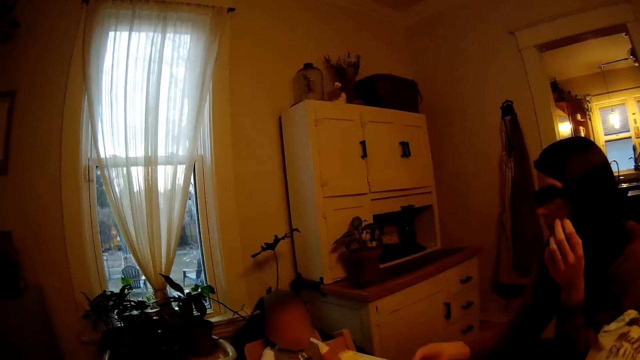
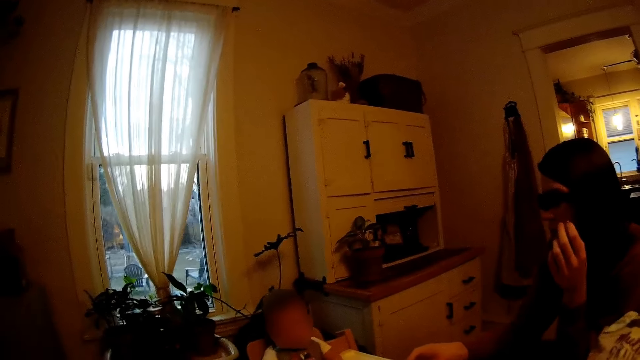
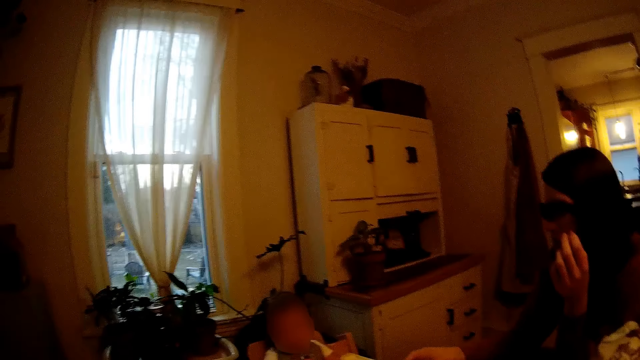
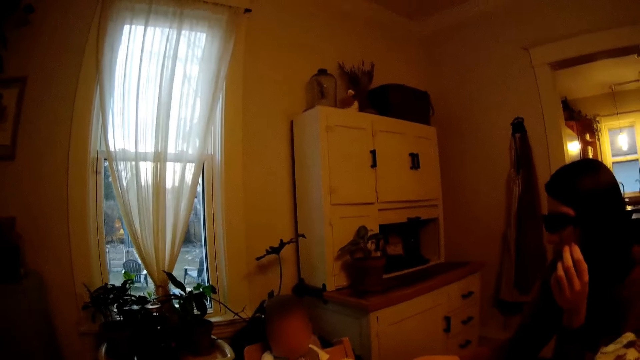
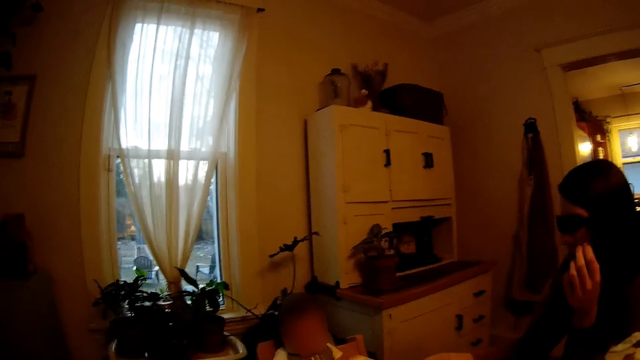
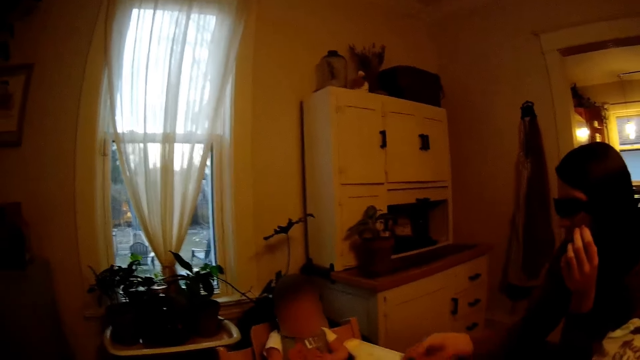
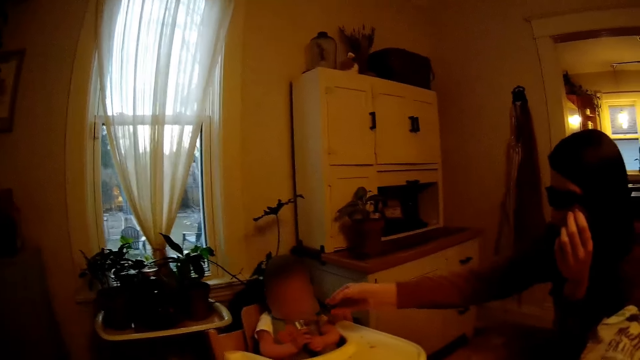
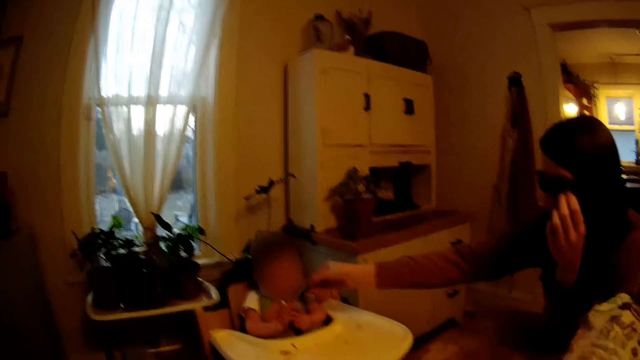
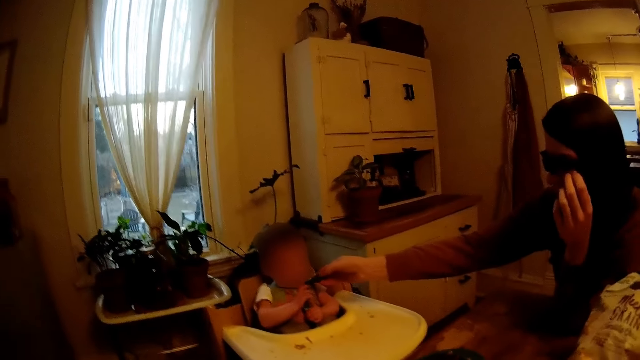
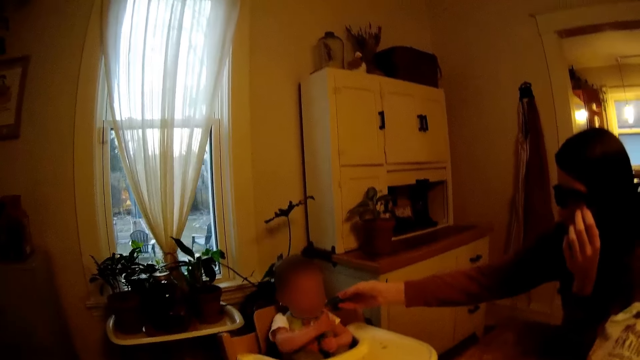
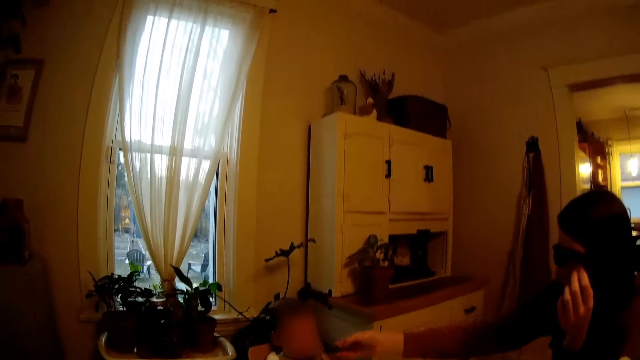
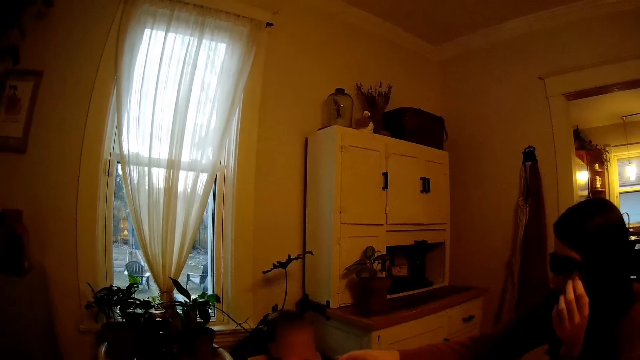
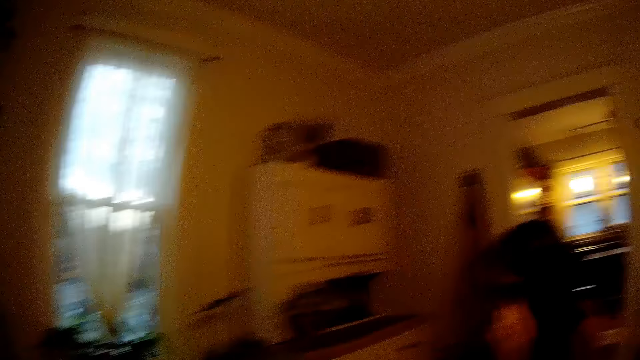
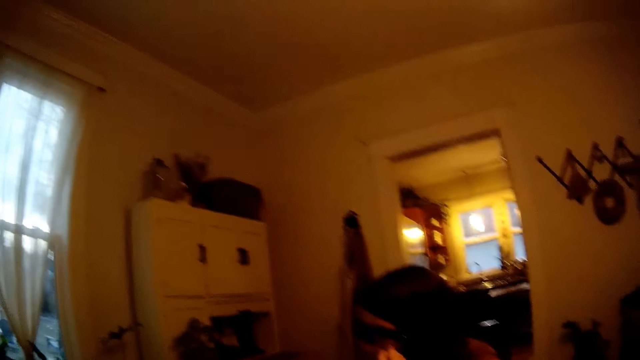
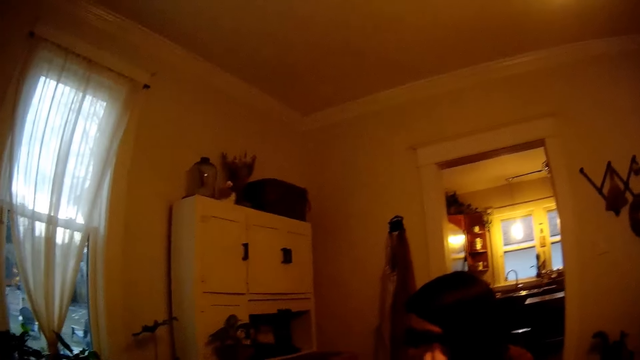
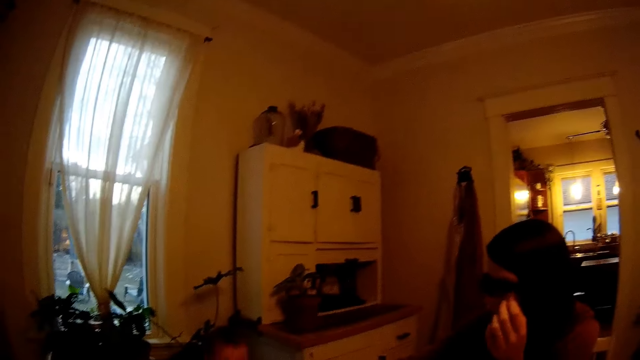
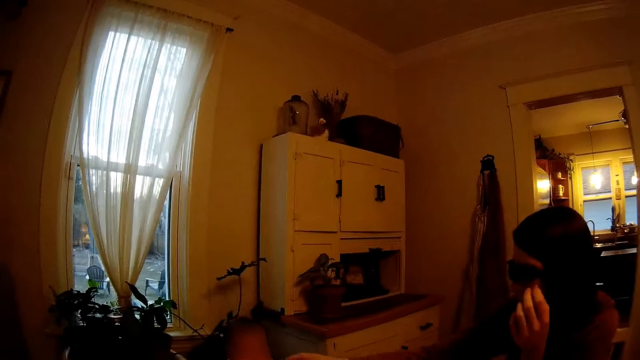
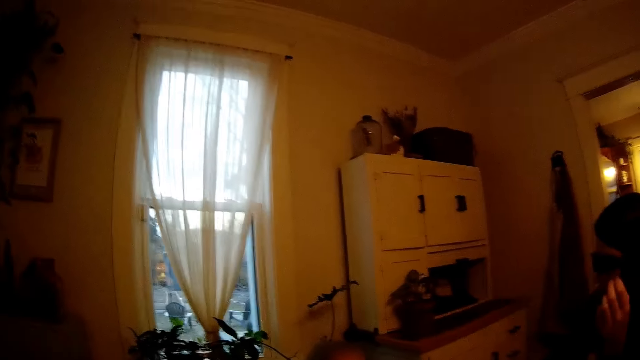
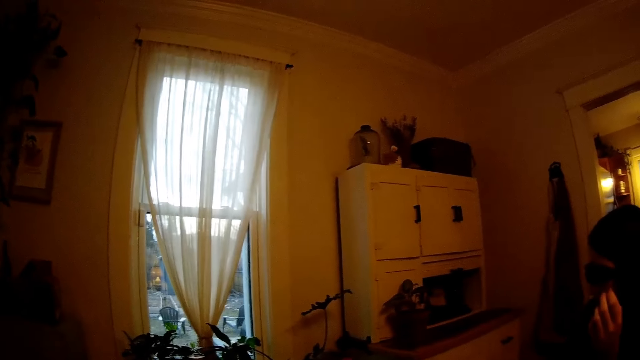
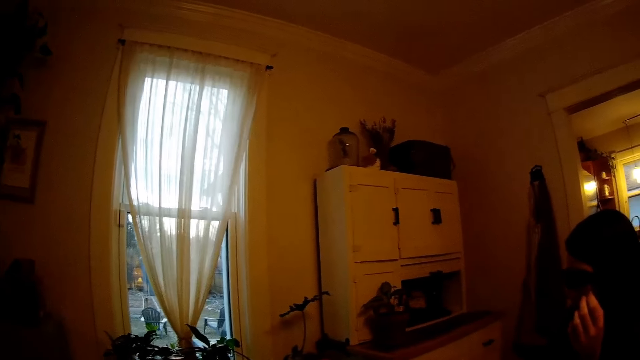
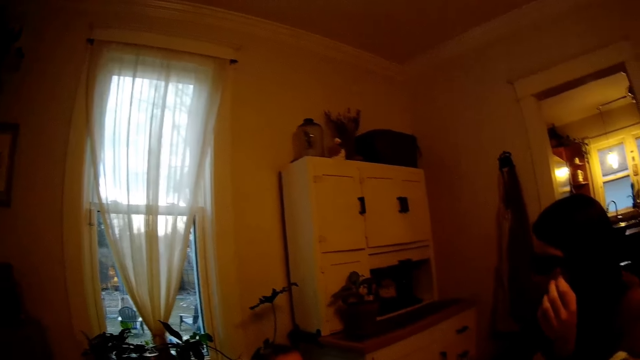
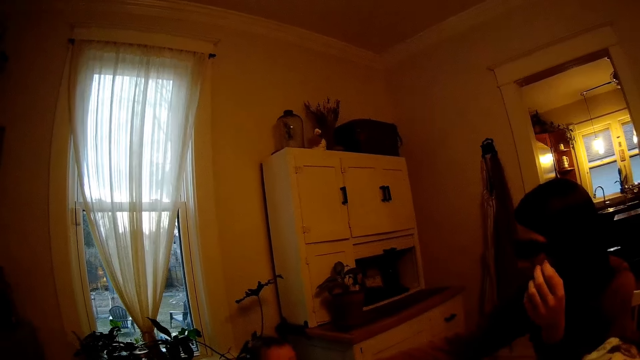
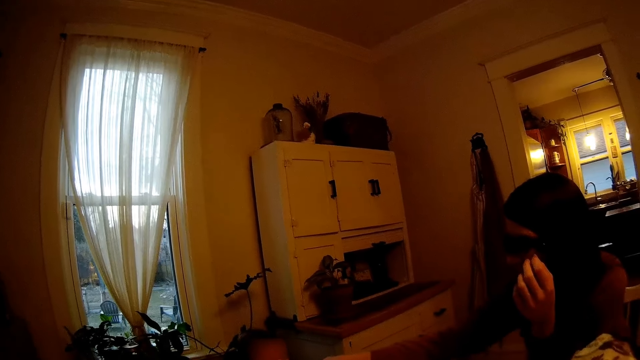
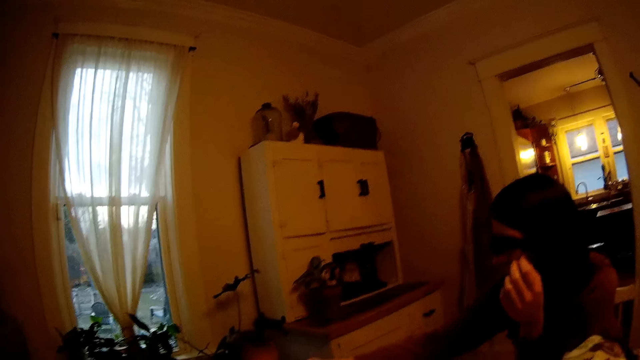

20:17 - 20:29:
The woman feeds a baby with food with a spoon in her right hand. The woman speaks to the camera wearer. The camera wearer speaks to the woman. The baby looks around.

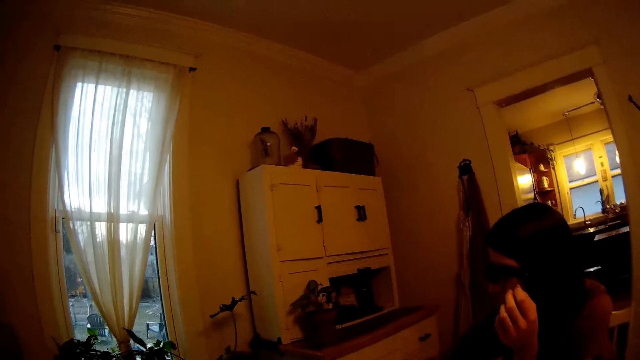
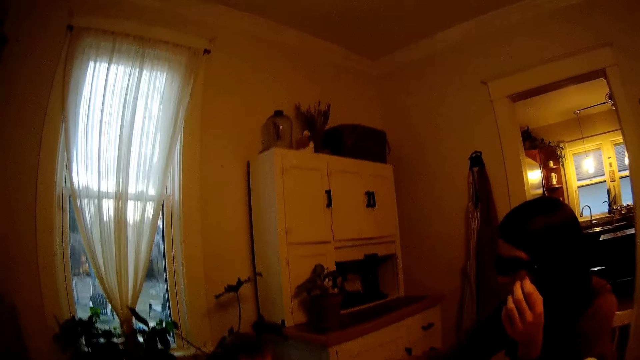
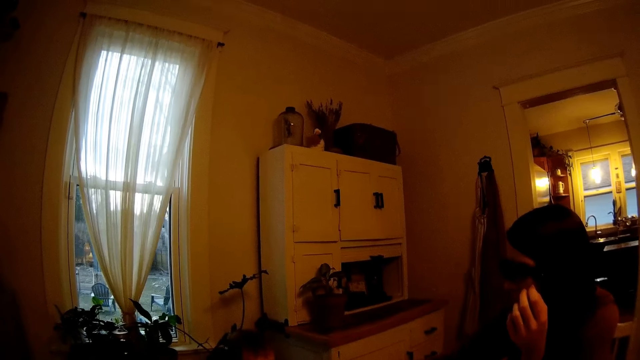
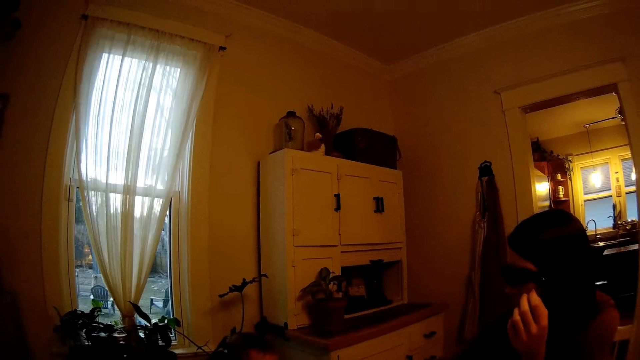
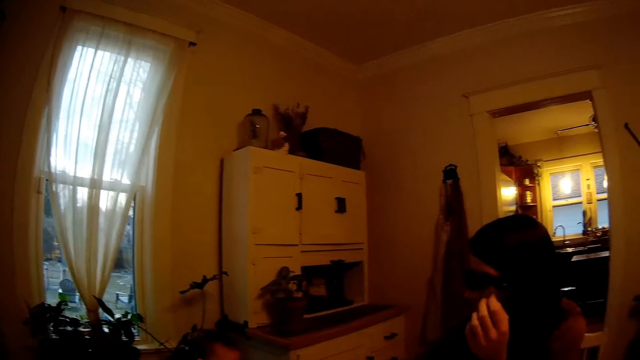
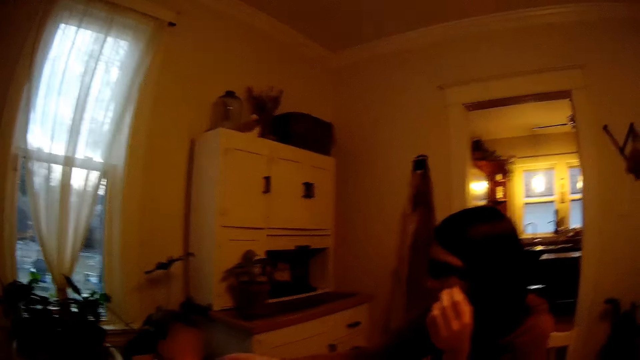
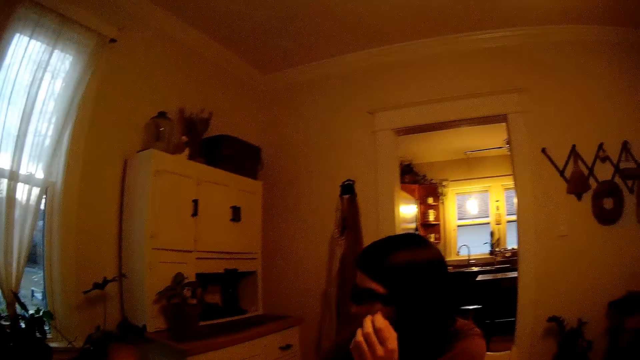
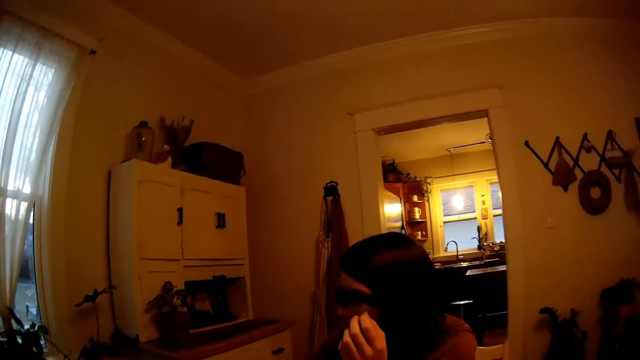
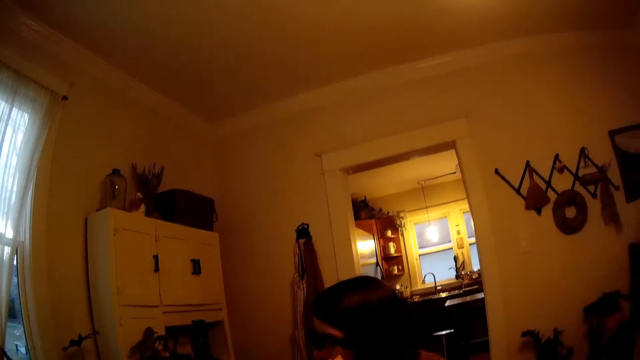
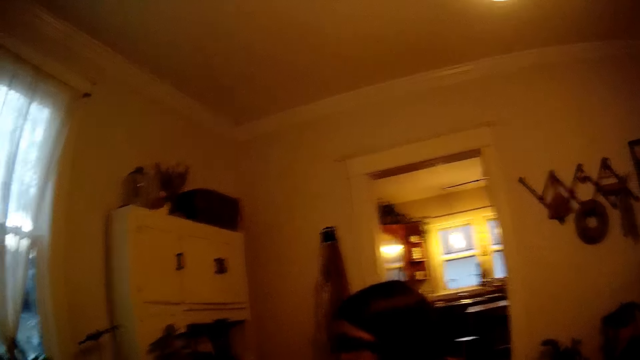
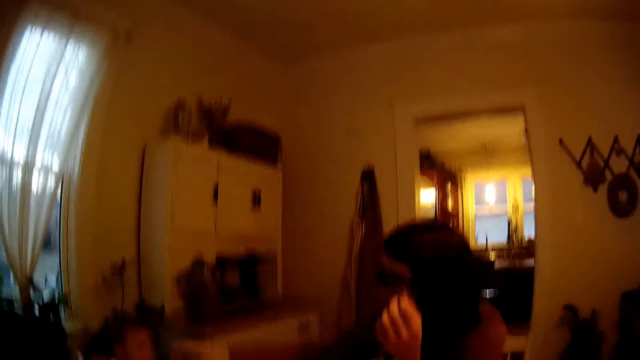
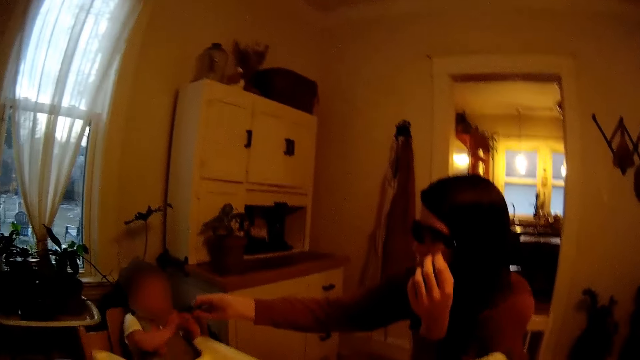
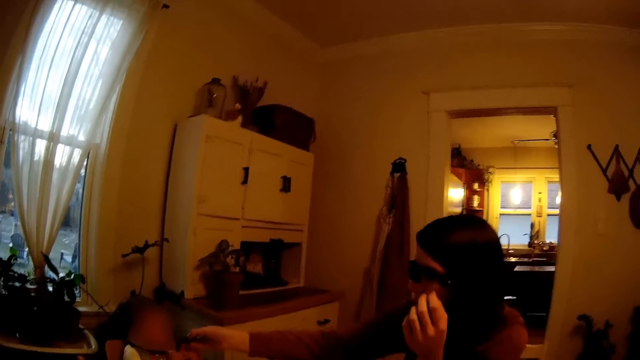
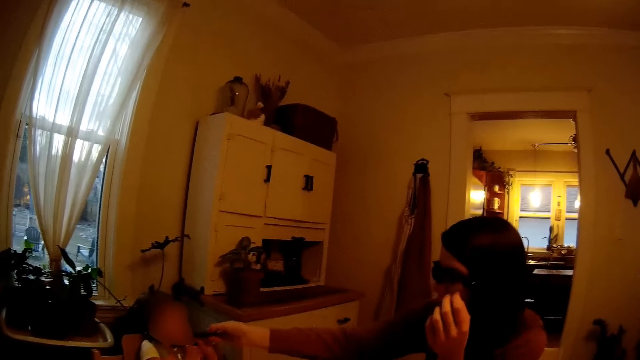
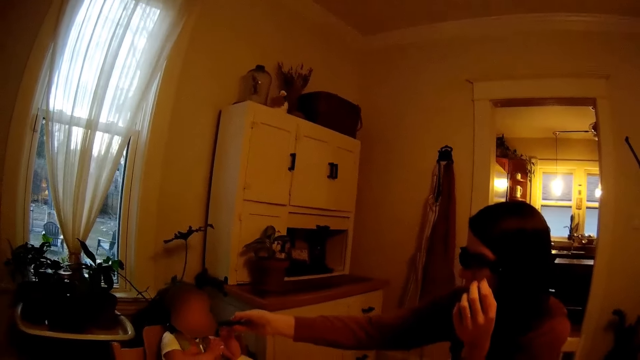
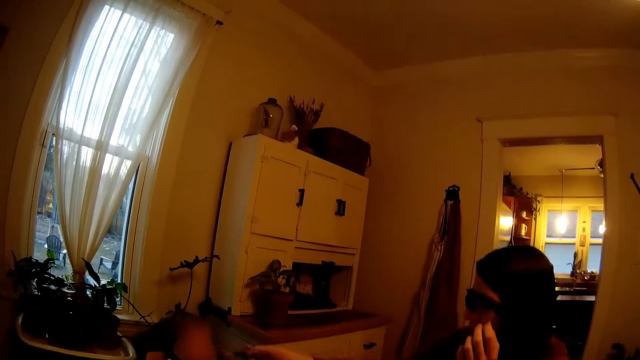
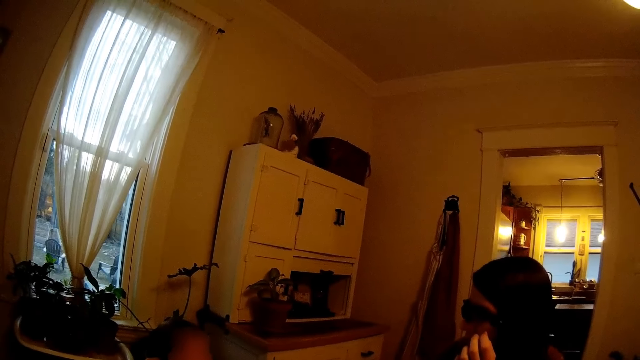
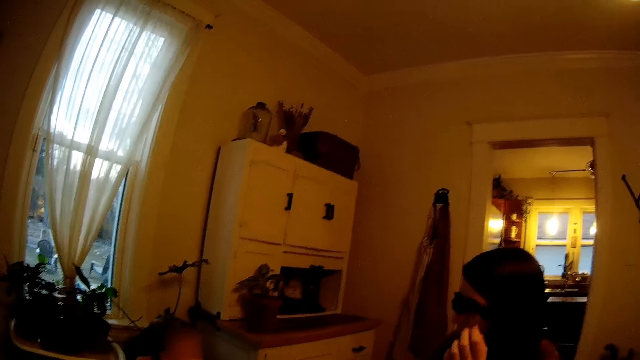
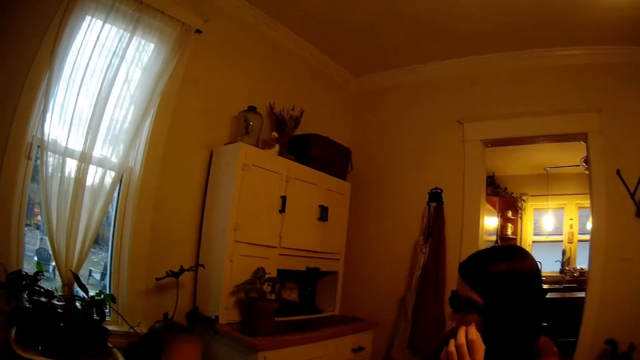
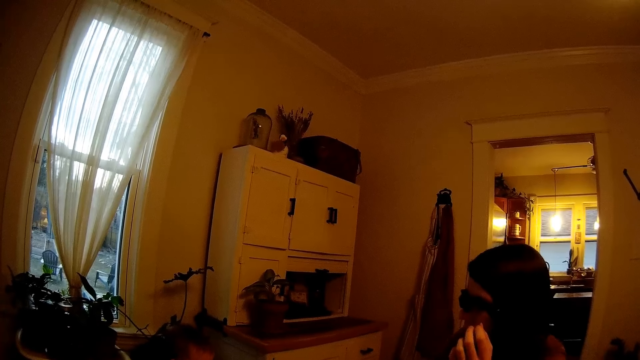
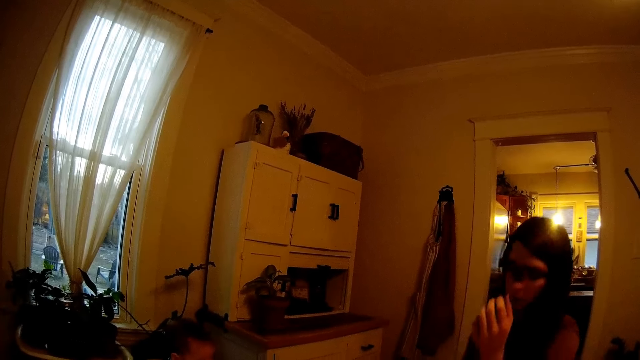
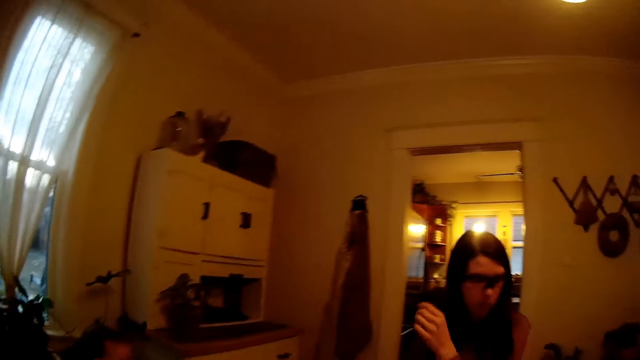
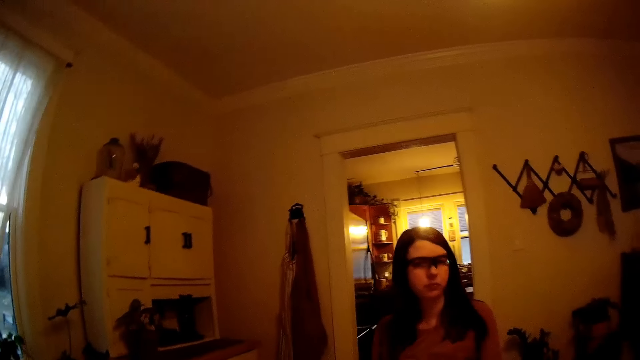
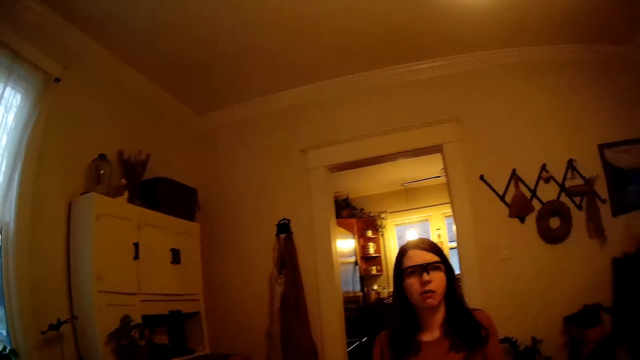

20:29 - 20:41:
The baby moves hands. The woman removes the spoon from the mouth of the baby with her right hand. The woman moves backwards and picks up a towel.
